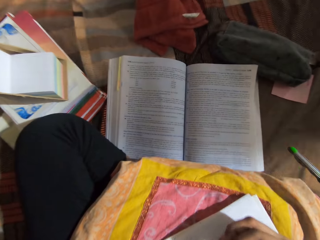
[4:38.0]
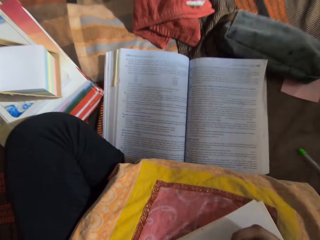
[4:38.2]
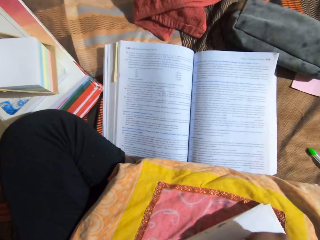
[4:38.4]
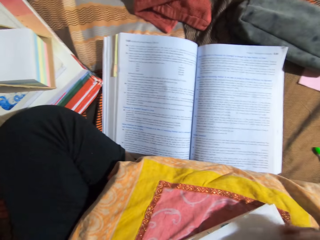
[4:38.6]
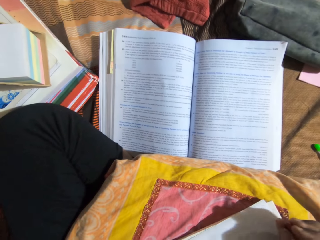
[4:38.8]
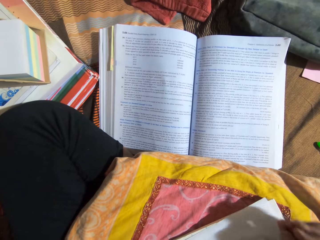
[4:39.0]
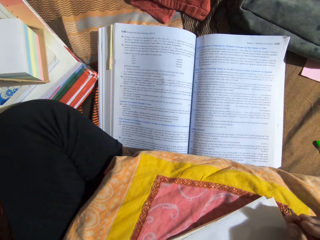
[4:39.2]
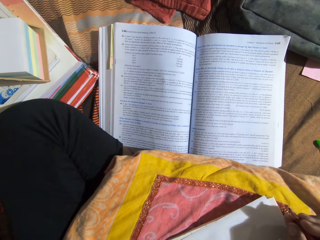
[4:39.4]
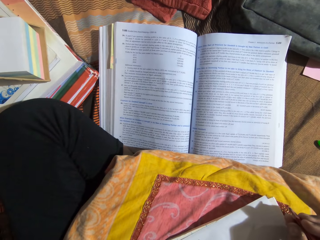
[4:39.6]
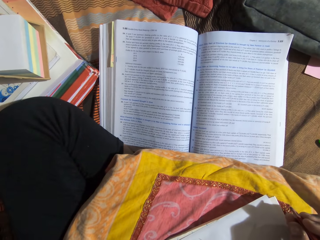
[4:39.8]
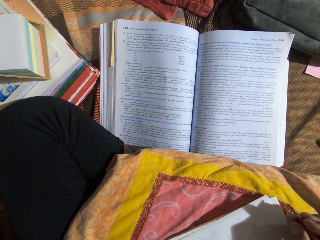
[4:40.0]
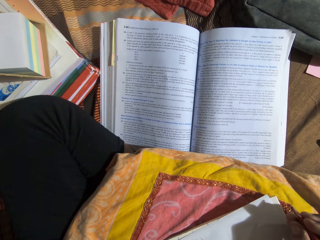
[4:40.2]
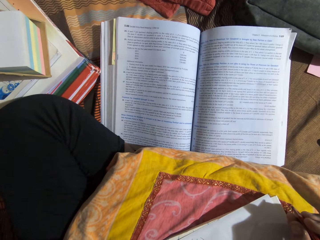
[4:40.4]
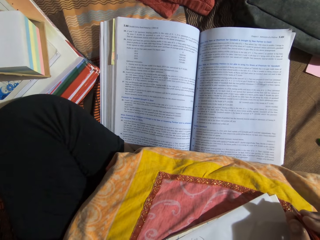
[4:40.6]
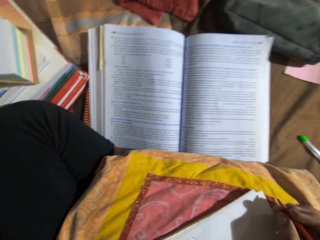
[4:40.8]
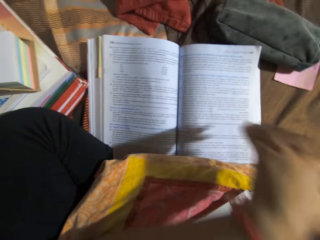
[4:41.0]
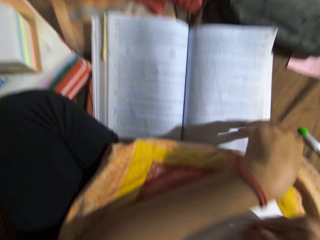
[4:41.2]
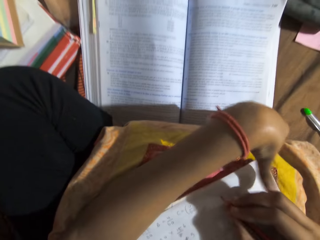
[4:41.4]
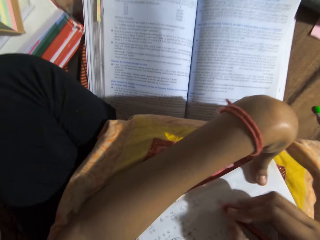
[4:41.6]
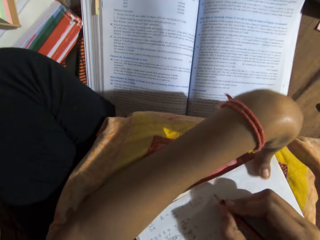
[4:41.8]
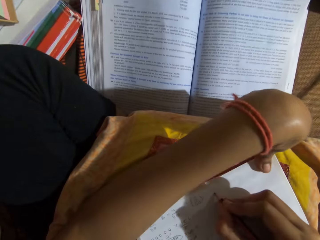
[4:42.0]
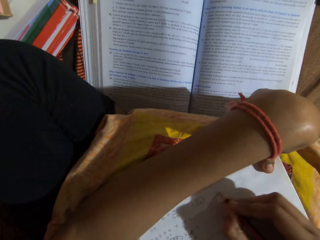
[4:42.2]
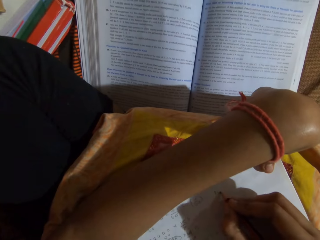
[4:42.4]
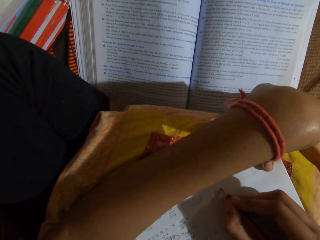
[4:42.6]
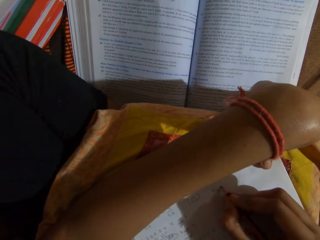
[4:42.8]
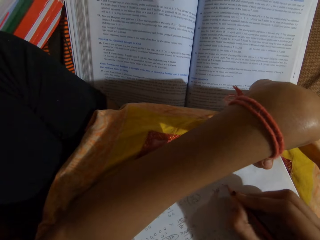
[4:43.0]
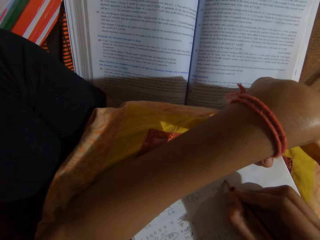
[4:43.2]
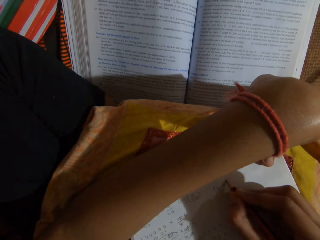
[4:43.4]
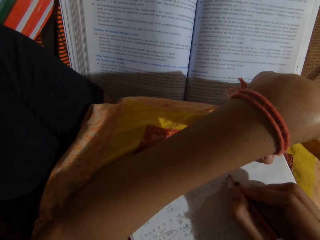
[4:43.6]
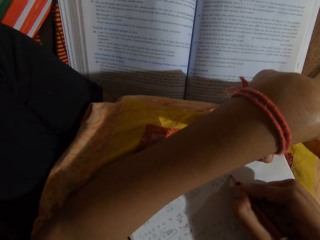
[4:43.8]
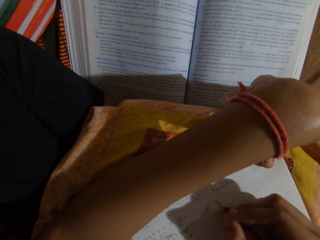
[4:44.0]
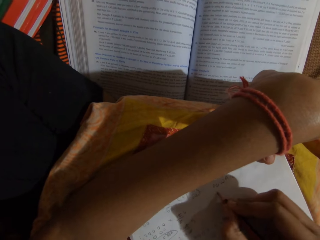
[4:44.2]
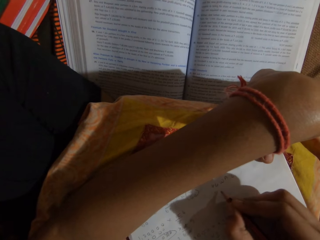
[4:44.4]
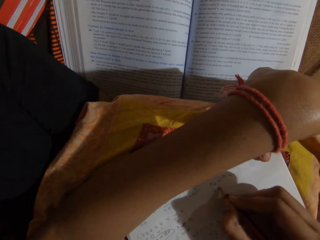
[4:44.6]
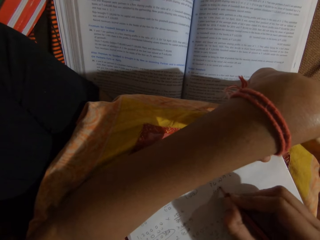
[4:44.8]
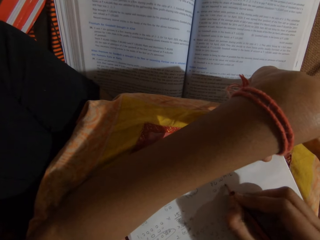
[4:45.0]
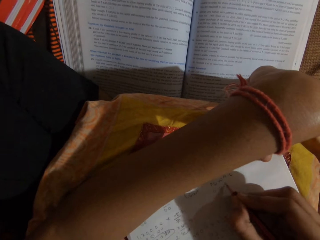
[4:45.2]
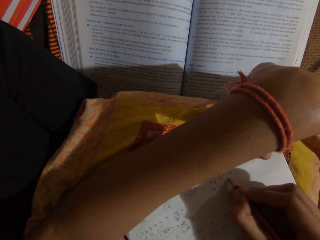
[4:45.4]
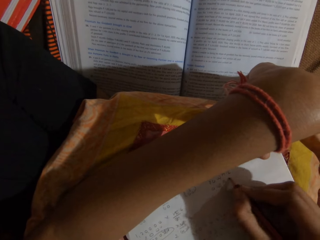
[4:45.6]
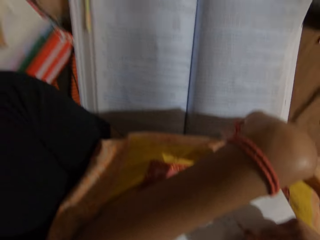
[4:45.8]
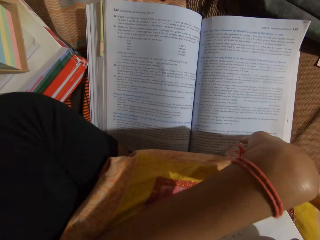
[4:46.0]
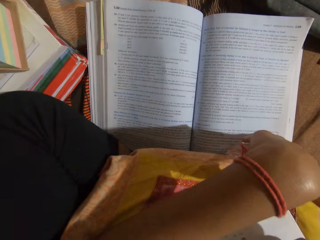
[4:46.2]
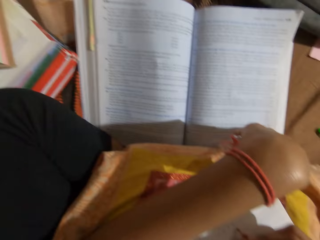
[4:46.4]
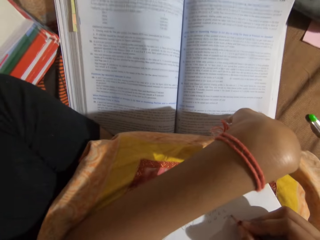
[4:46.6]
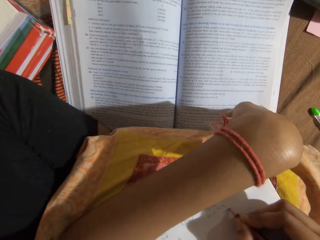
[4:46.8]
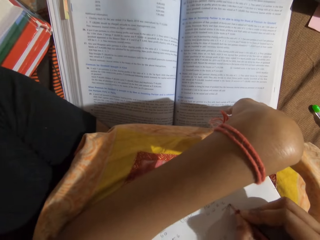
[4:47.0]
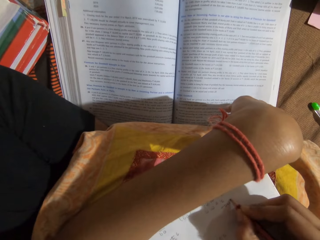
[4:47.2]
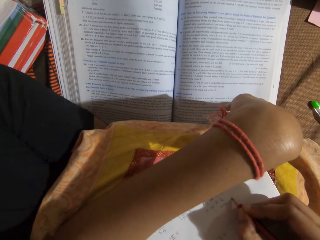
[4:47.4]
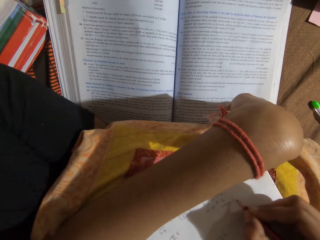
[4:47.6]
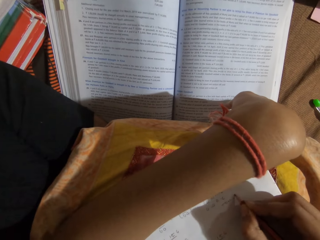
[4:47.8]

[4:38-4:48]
The camera wearer looks at a book on a bed. They write on a piece of paper with a pencil.

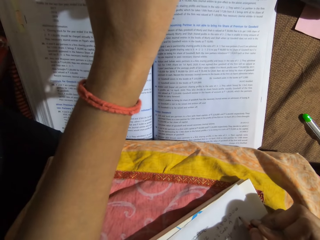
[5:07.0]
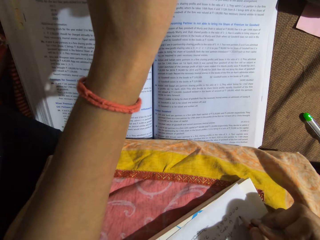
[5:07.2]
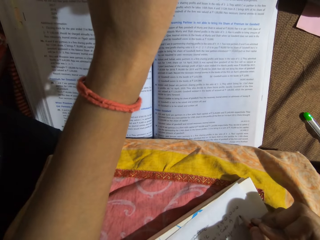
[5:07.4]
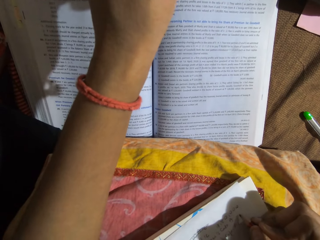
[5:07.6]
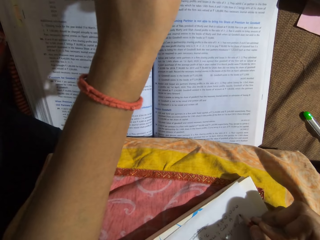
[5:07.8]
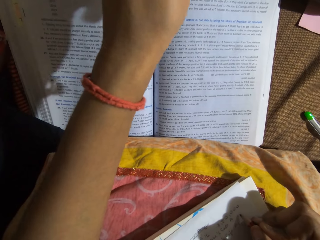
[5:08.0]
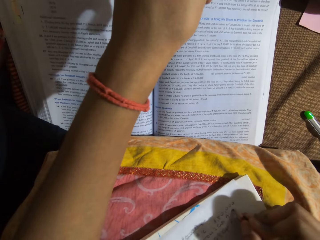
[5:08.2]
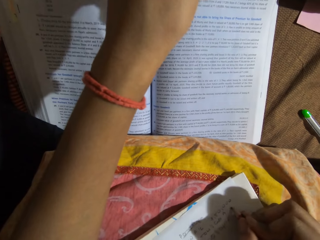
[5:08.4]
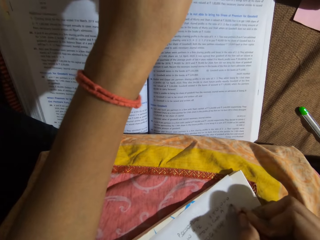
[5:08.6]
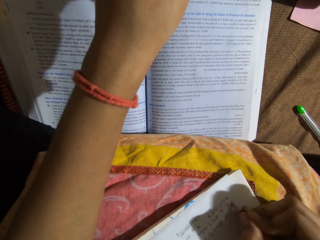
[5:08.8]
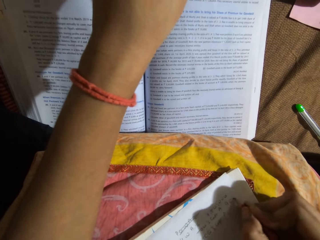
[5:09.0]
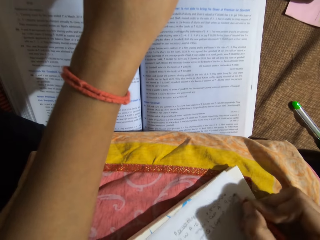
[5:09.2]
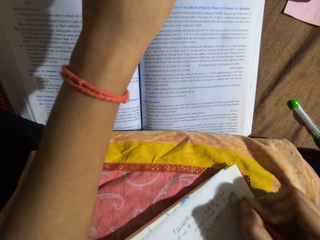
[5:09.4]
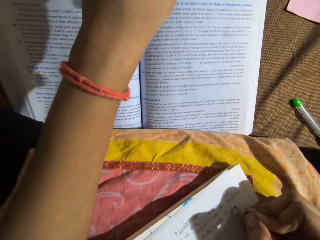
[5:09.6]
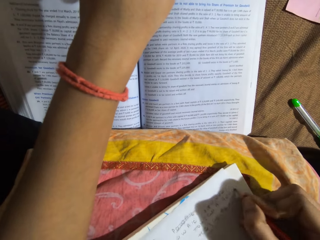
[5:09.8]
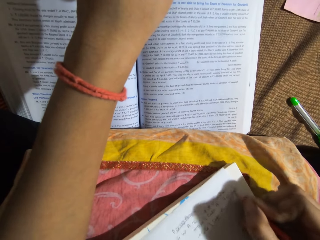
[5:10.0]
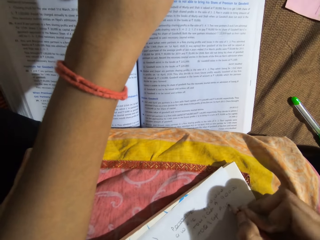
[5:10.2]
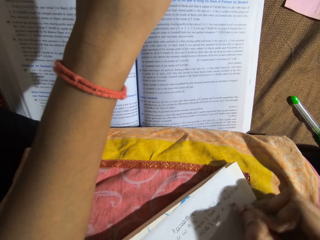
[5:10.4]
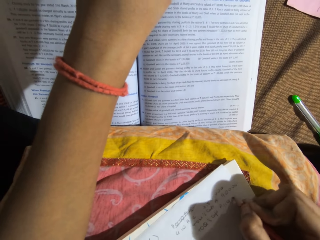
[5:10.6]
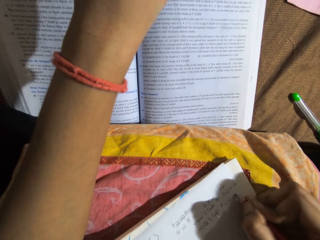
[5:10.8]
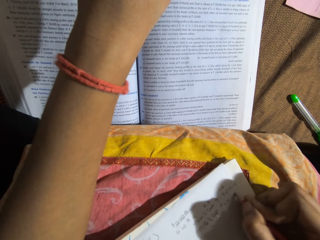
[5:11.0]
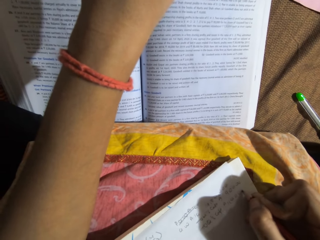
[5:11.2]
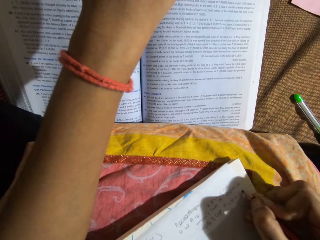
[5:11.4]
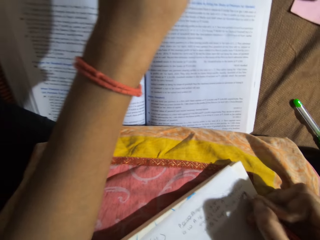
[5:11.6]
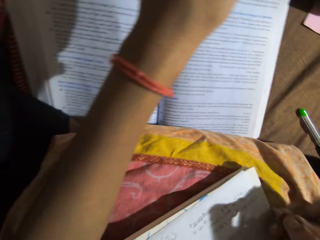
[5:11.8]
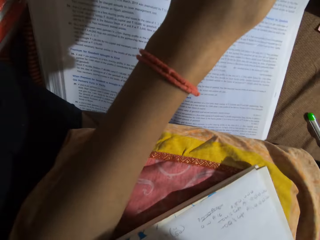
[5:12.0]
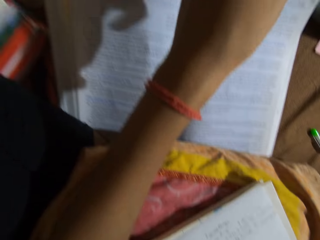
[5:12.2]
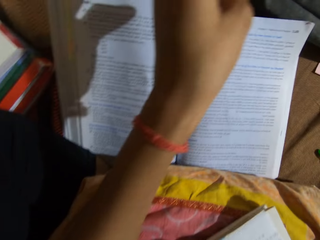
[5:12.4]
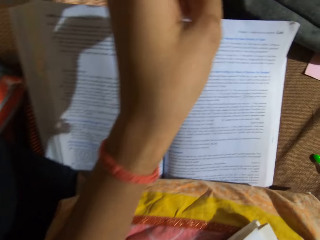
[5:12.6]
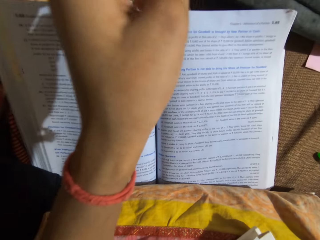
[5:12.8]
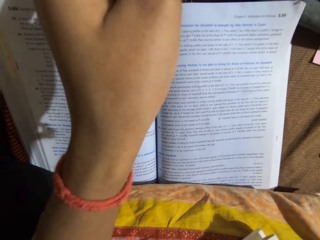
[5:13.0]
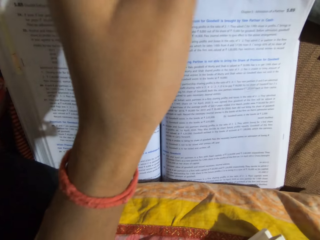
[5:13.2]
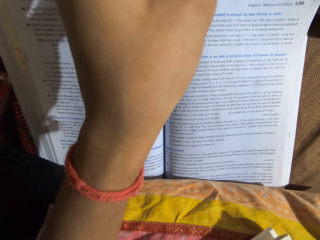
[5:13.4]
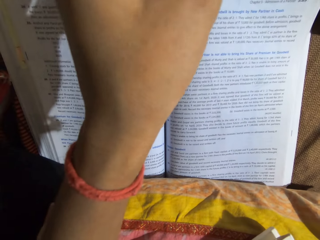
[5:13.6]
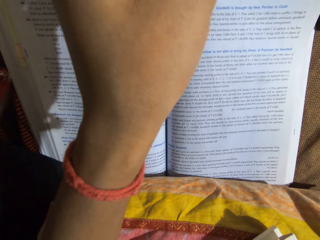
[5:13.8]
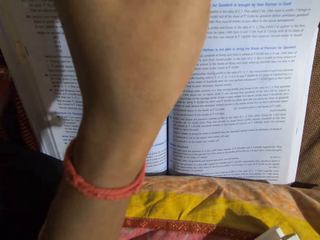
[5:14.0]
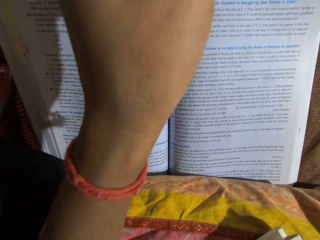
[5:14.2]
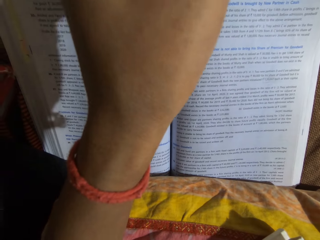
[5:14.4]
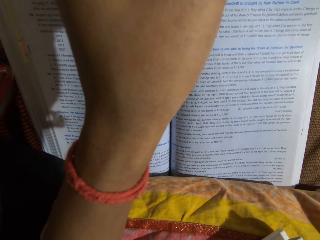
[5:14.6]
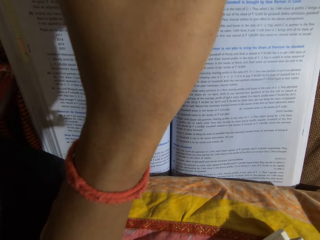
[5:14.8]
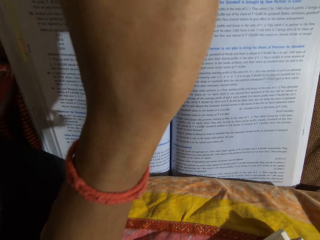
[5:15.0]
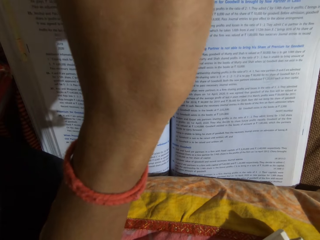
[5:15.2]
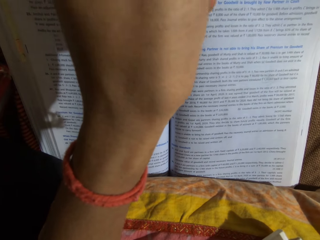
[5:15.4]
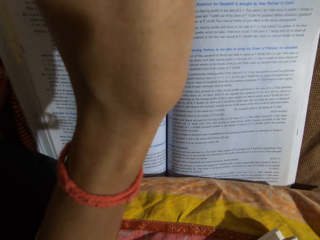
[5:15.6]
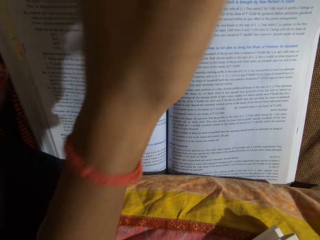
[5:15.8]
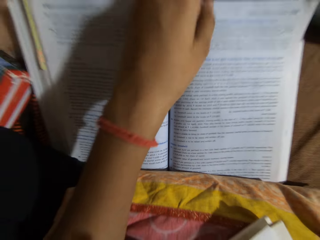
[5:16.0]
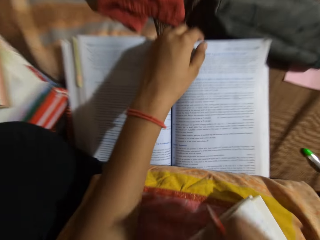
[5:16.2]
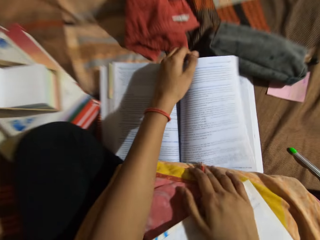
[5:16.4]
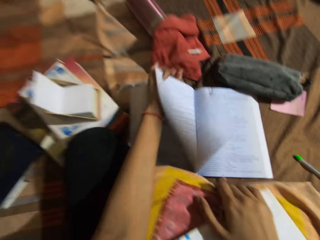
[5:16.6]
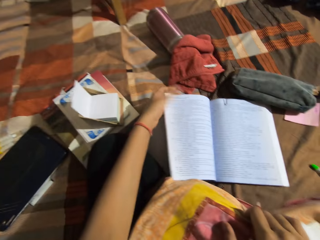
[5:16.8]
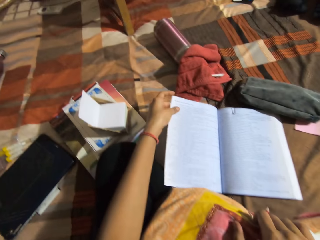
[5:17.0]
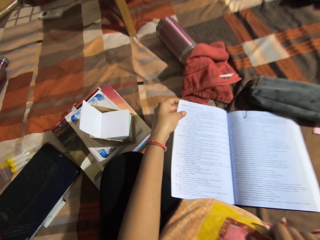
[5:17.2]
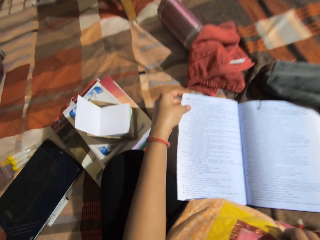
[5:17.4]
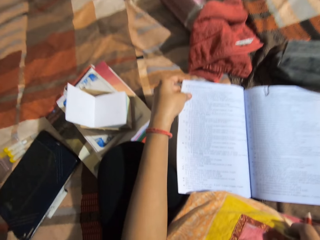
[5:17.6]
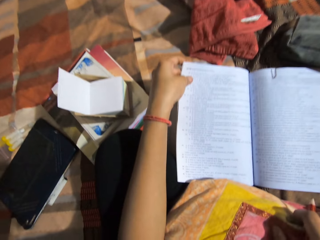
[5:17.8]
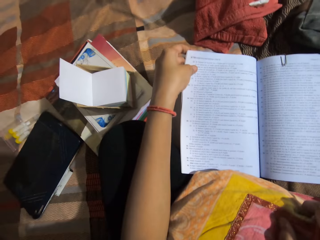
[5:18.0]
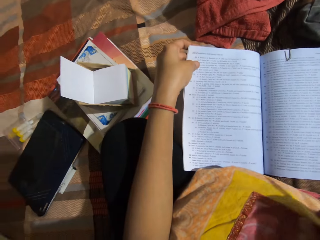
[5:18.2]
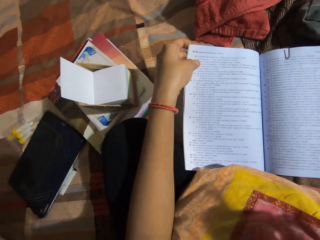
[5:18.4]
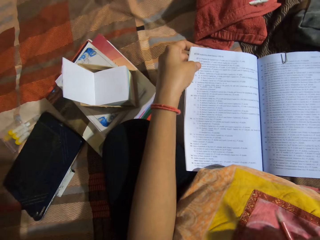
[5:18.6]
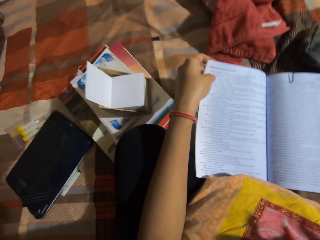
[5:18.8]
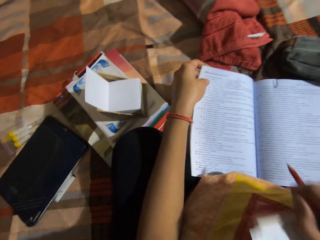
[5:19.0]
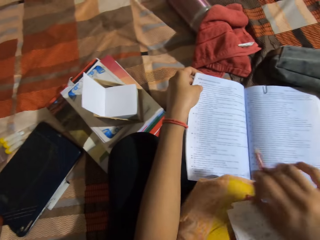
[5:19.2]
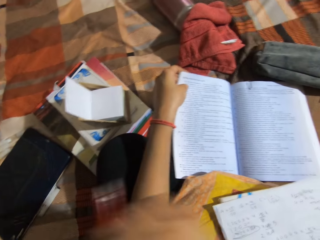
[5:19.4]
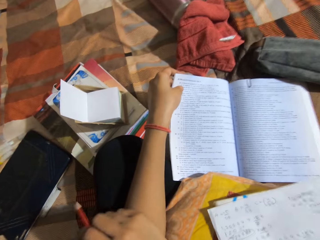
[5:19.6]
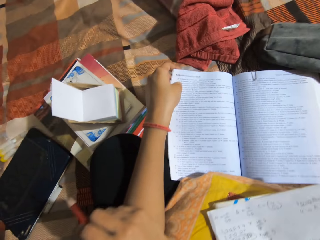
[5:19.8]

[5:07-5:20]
The camera wearer writes on the sheet of paper with the pencil. They read the book. They turn the pages of the book. They read the book.
